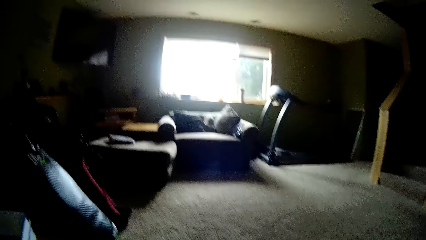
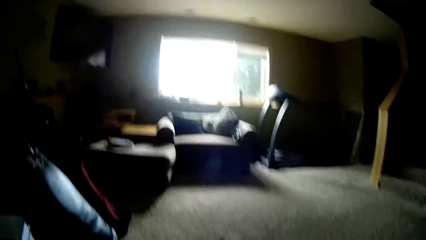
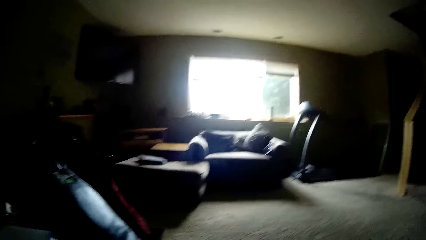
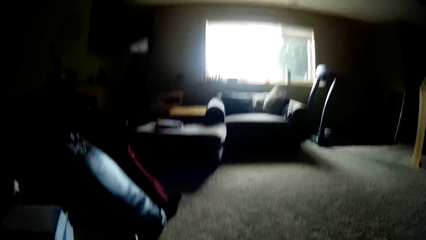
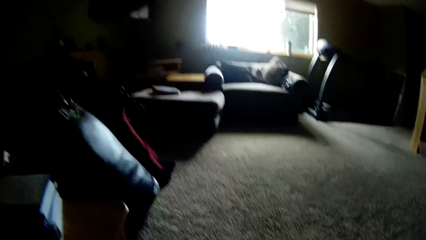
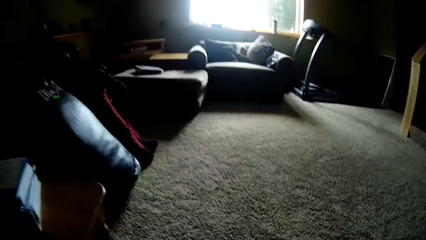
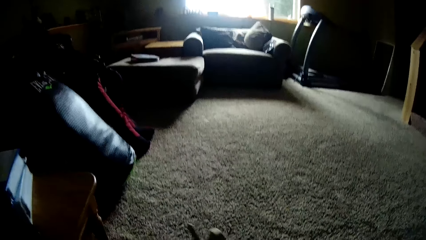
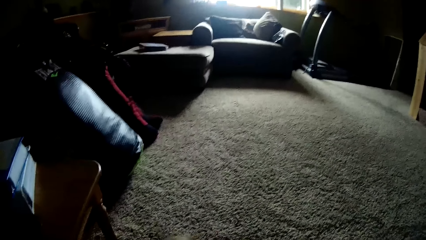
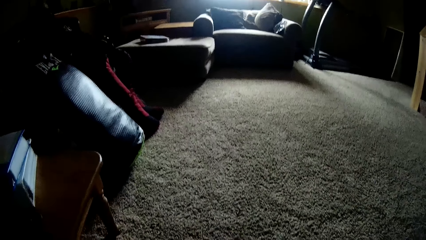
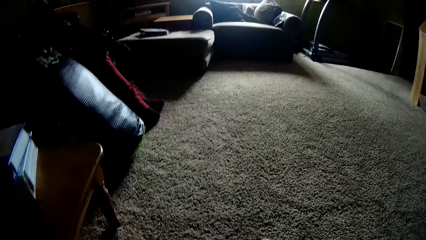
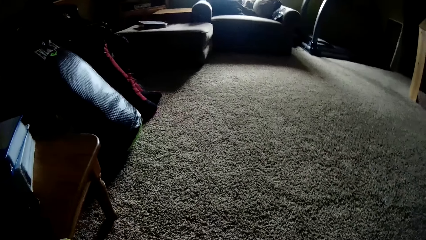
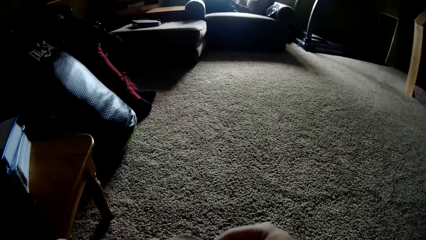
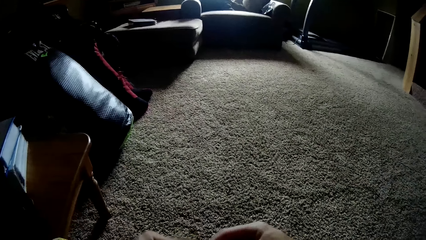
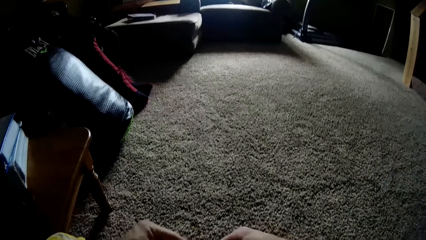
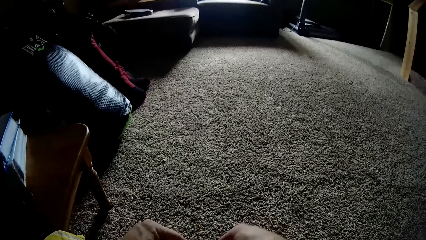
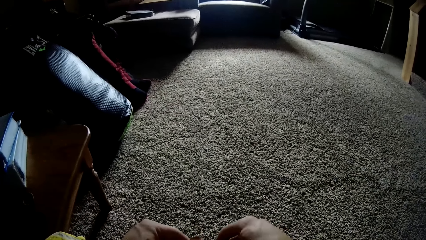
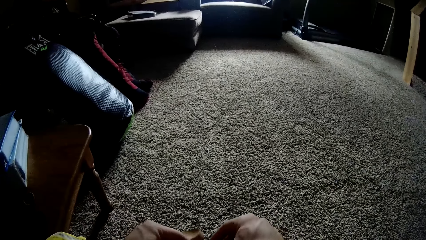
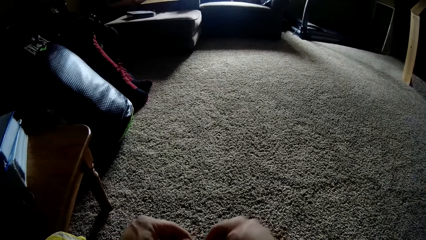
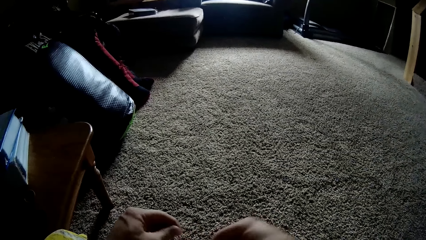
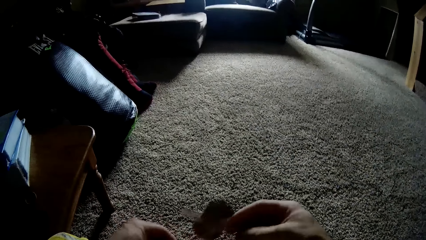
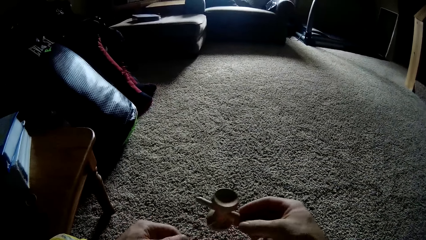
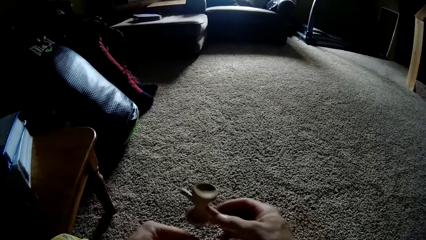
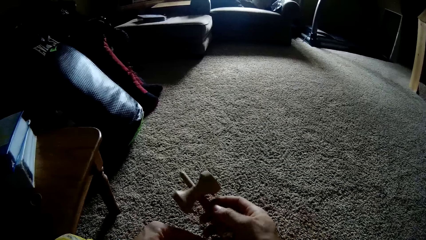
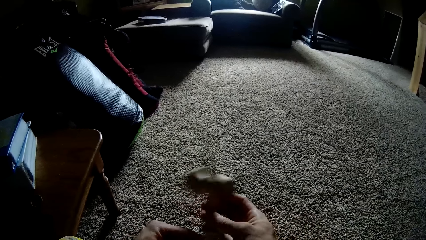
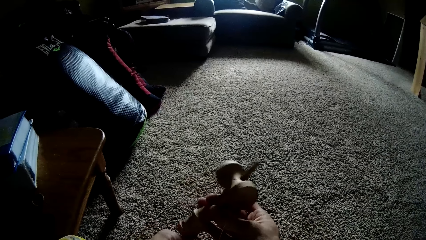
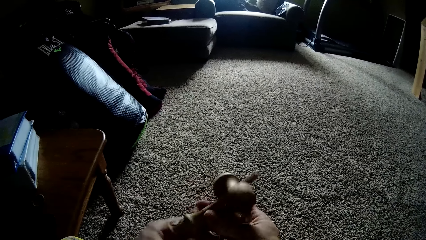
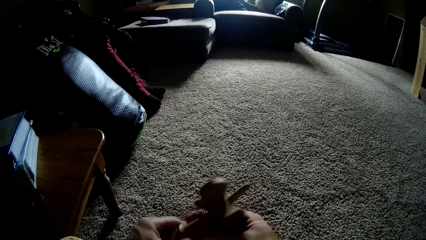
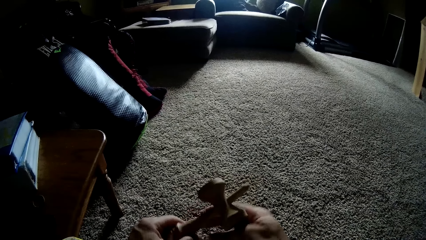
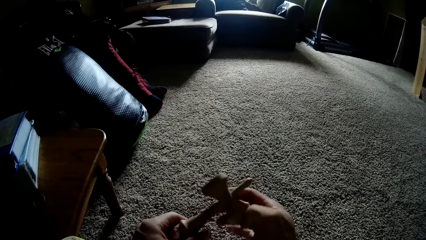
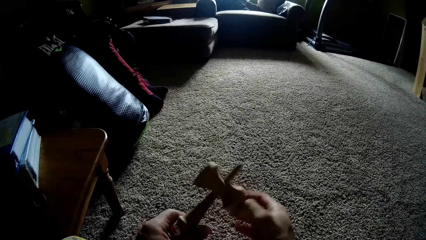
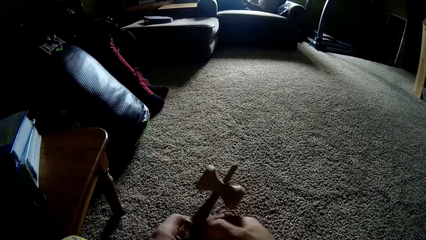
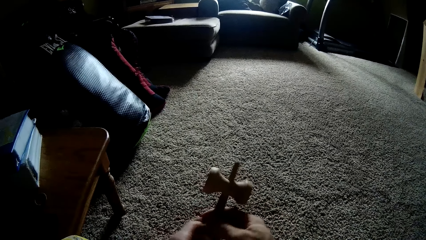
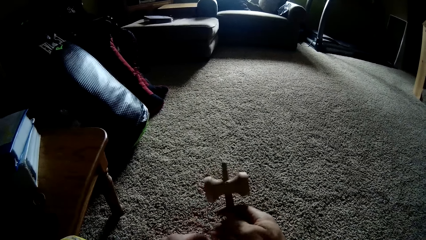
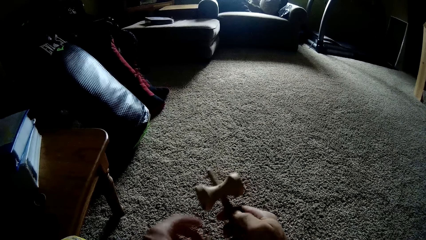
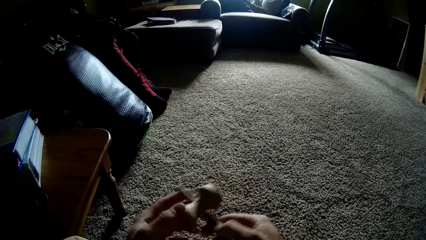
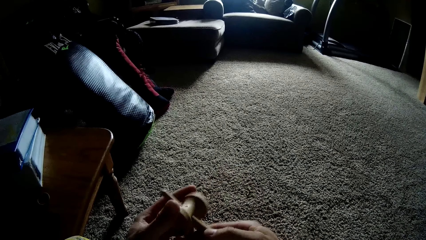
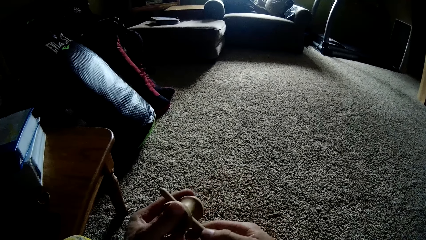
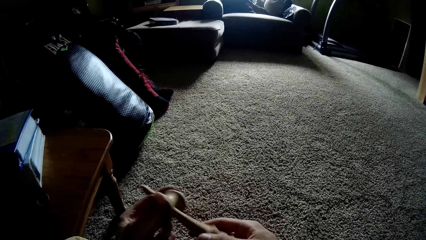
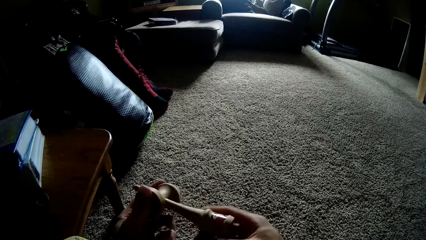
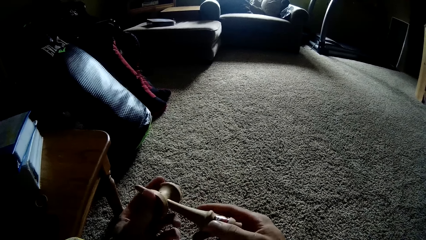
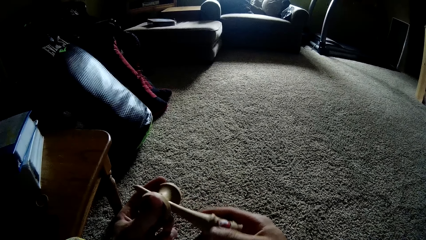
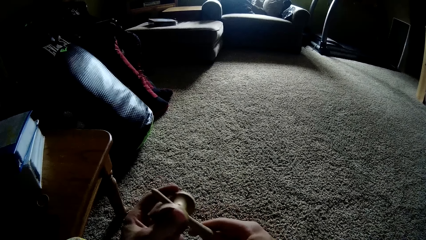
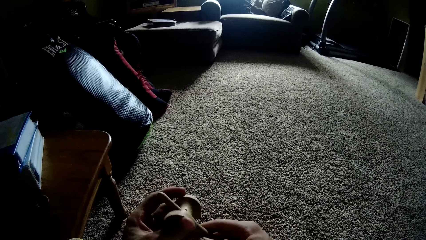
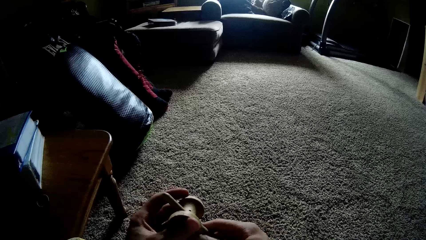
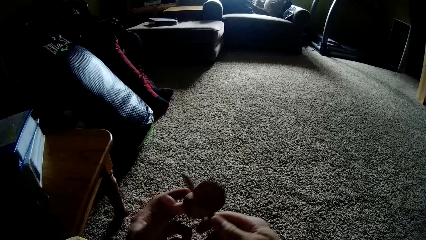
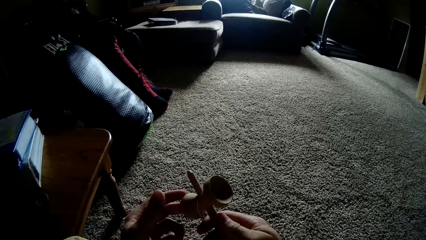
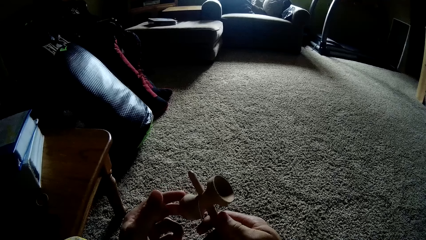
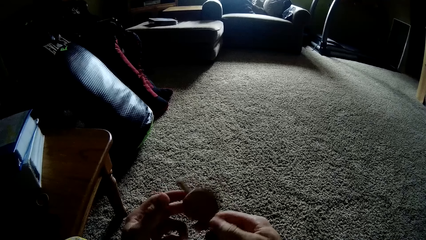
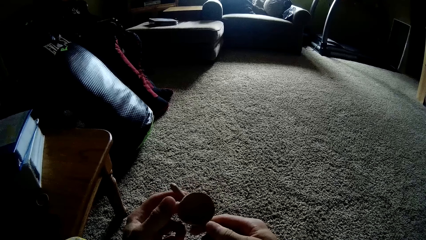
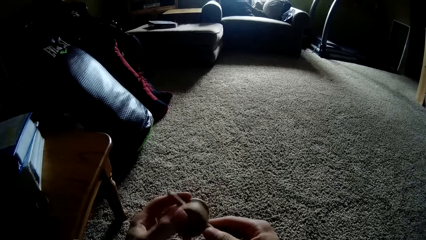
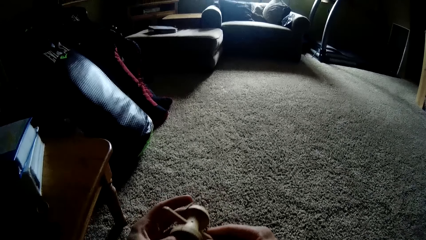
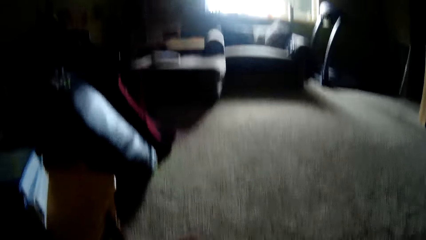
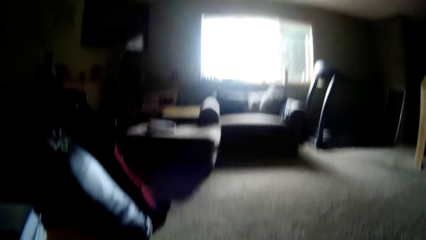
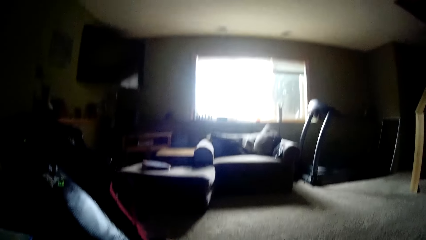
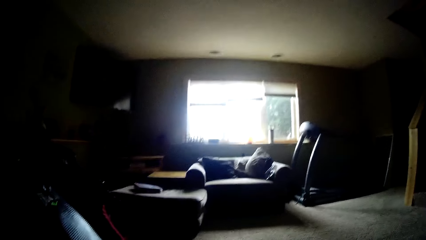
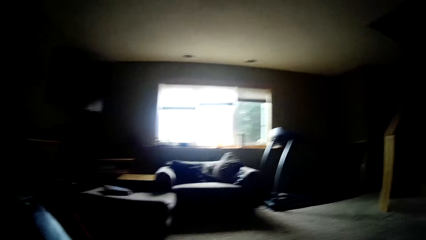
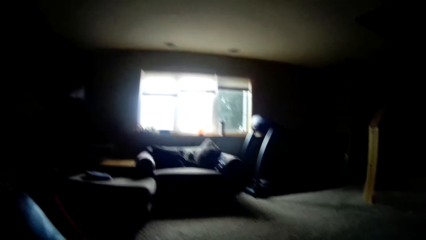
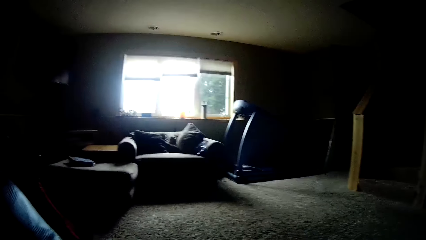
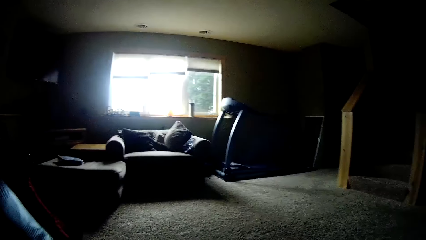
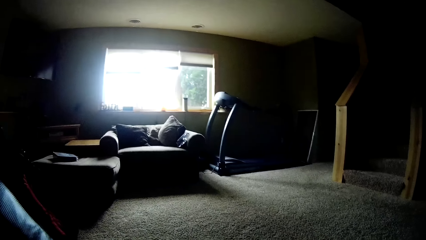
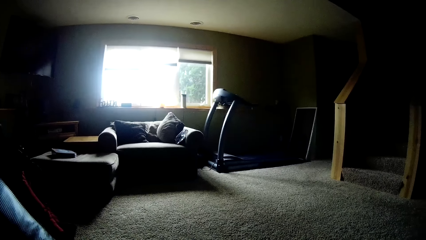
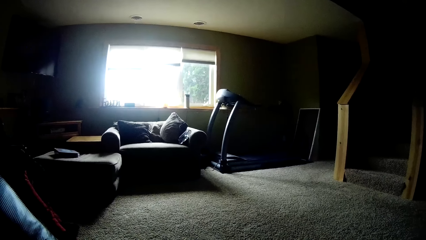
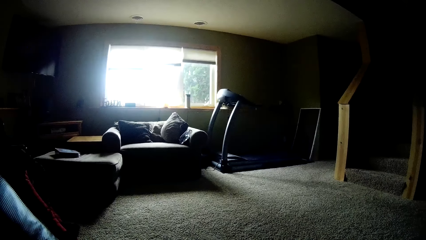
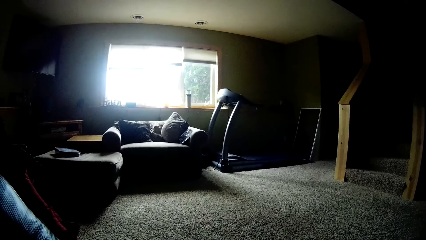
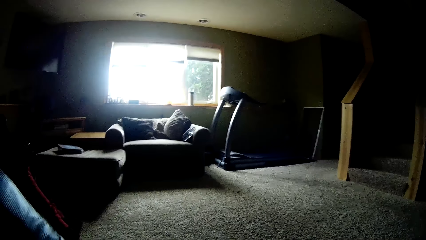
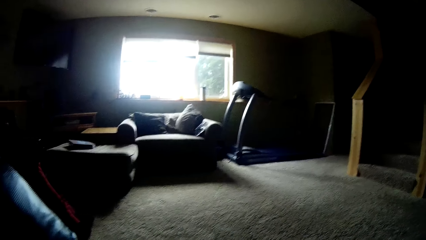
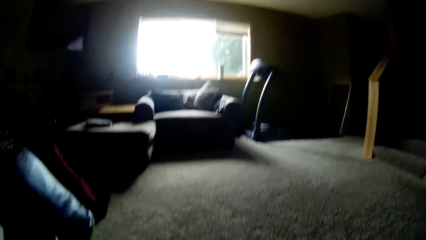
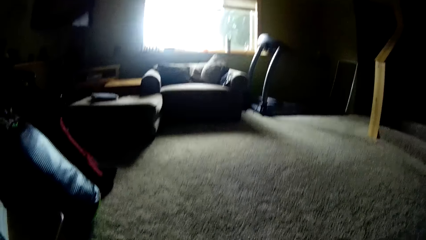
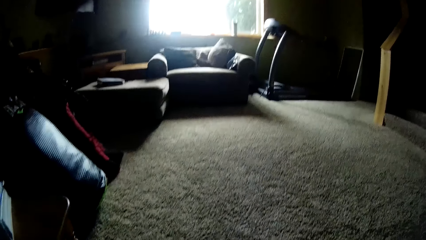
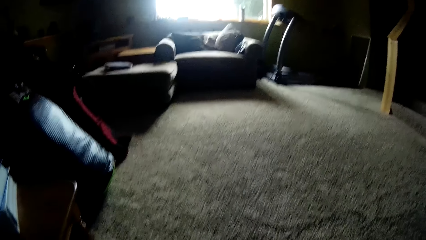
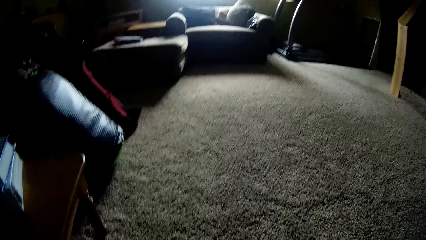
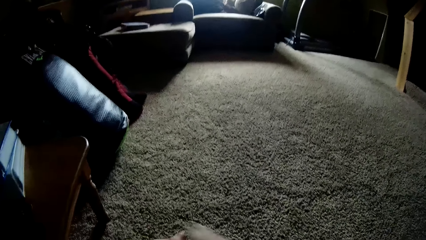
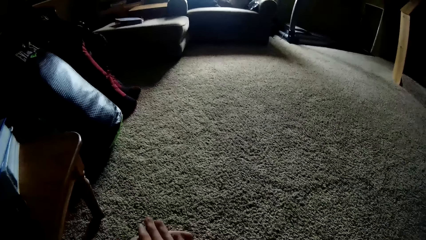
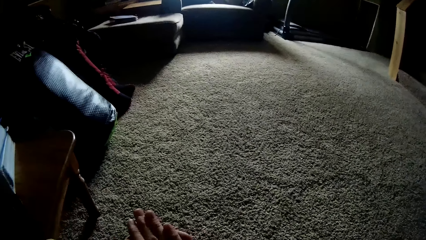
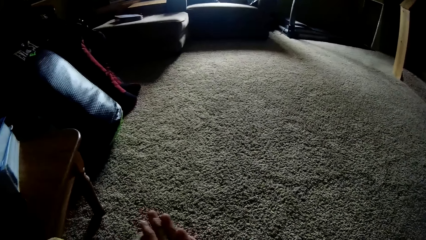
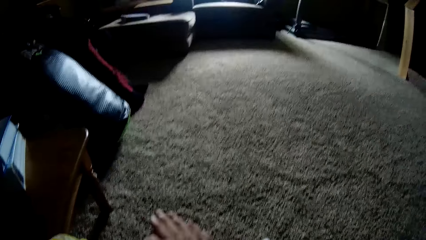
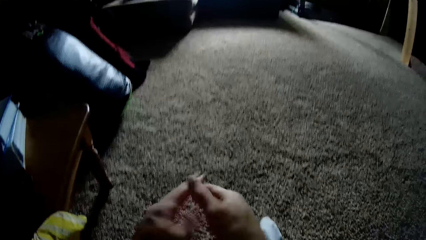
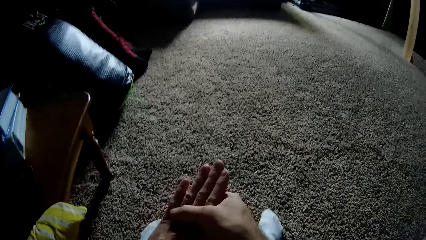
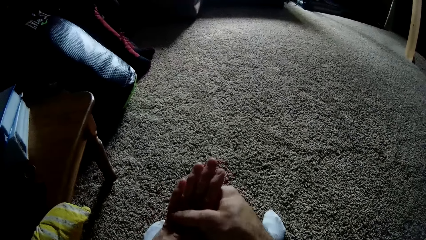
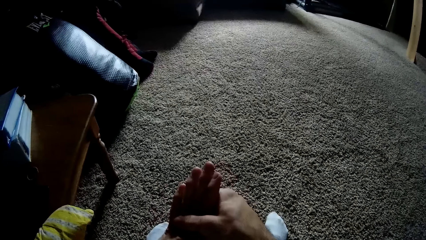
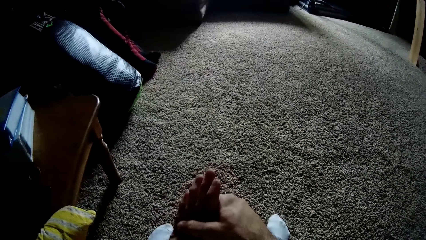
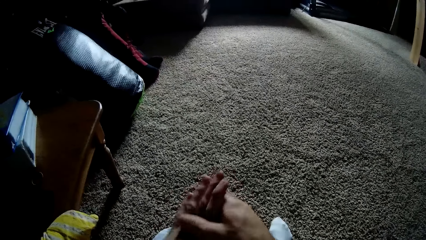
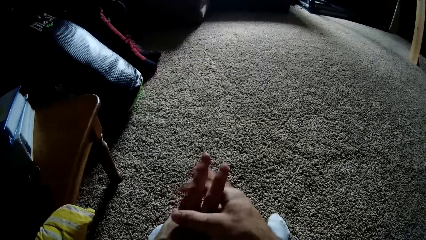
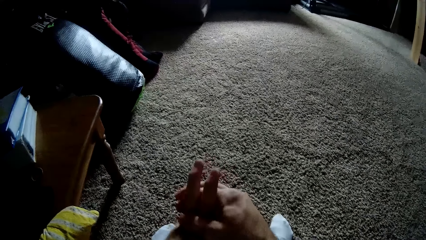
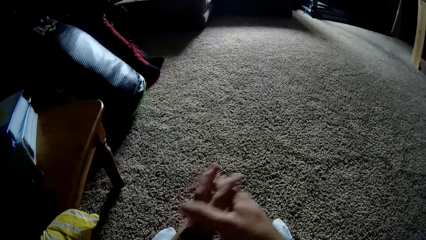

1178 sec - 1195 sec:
The camera wearer tosses the ball with a wooden tool with the right hand. He stares at the carpet. He stares at the kendama toy. He inspects the wooden handle with the right hand. He stares at the window. He stares at the carpet. He straightens the left hand with the right hand. He presses on his knuckles with his hand.
